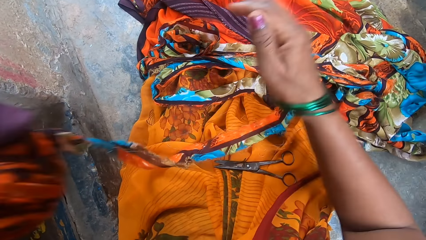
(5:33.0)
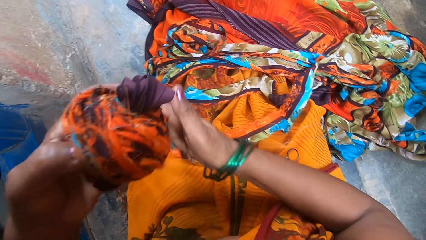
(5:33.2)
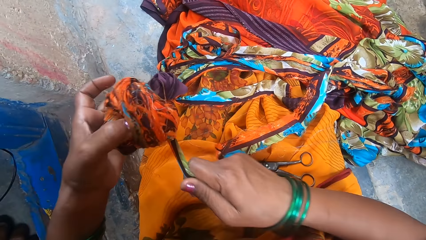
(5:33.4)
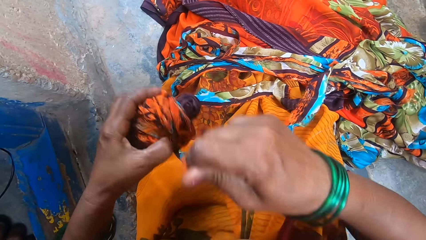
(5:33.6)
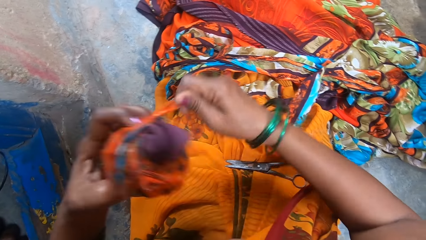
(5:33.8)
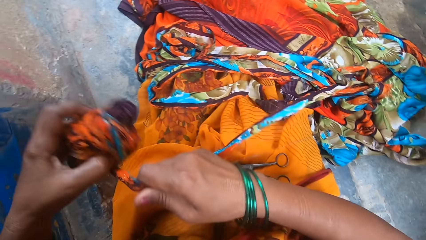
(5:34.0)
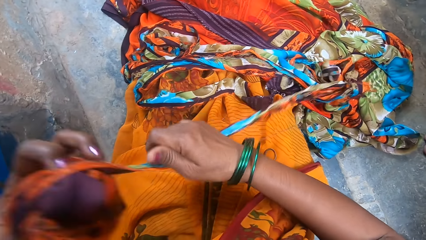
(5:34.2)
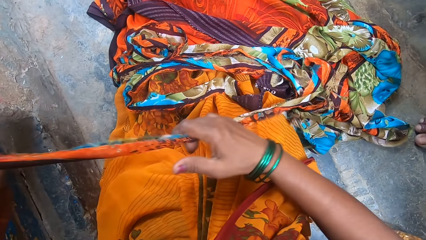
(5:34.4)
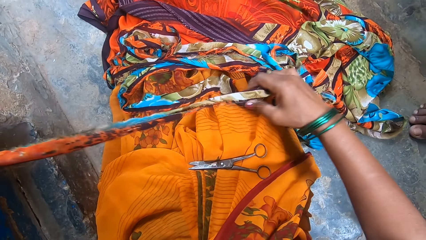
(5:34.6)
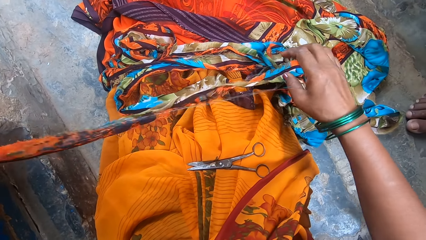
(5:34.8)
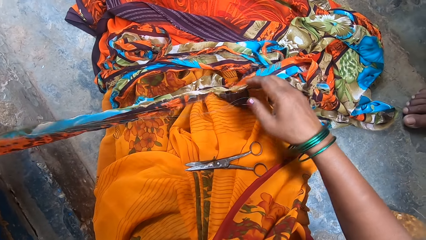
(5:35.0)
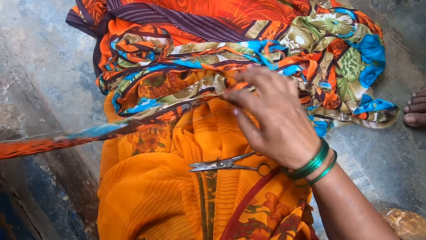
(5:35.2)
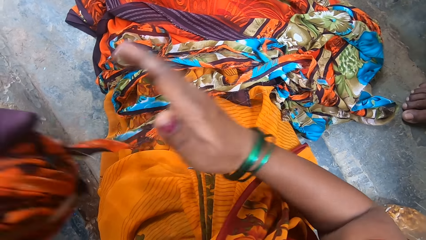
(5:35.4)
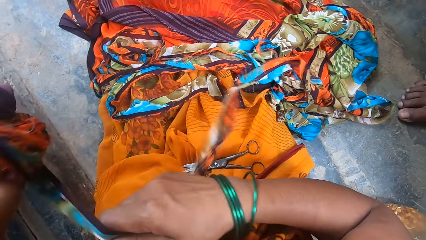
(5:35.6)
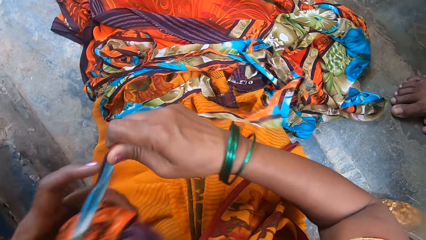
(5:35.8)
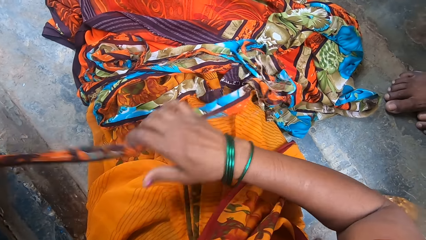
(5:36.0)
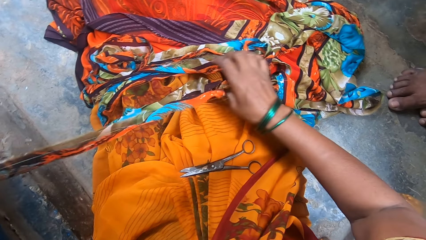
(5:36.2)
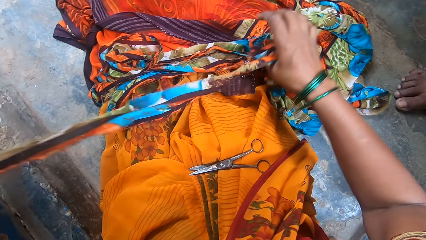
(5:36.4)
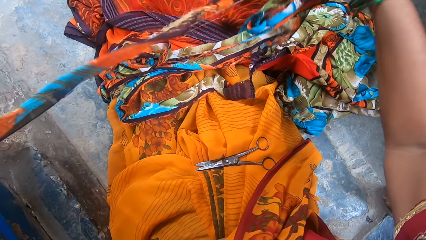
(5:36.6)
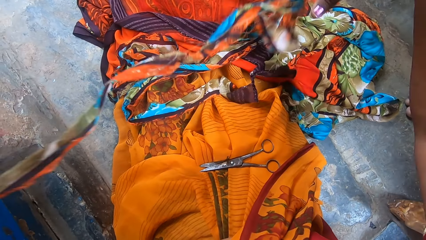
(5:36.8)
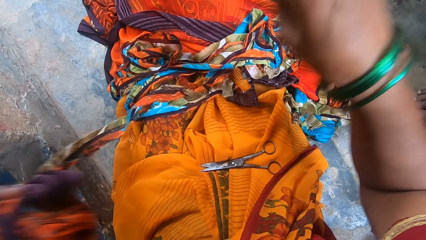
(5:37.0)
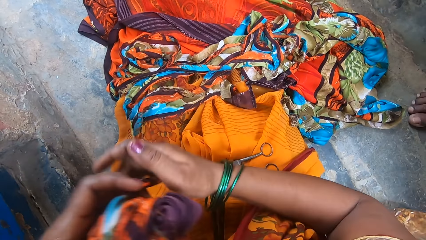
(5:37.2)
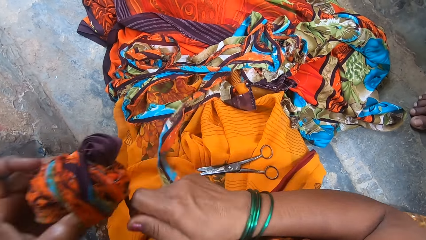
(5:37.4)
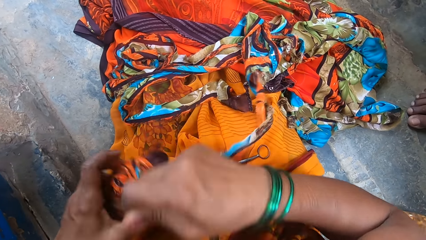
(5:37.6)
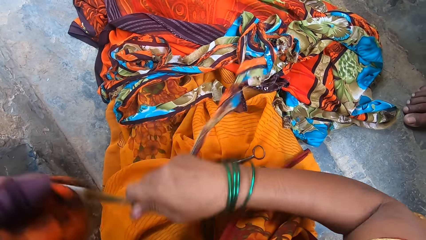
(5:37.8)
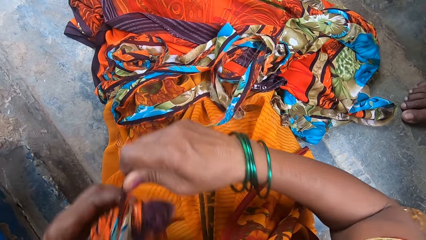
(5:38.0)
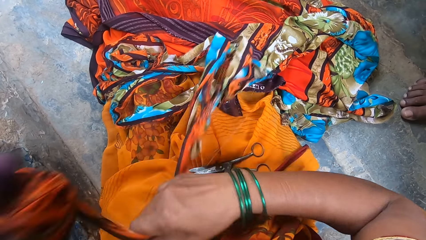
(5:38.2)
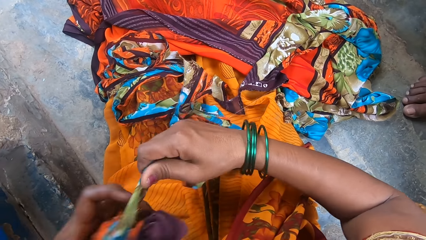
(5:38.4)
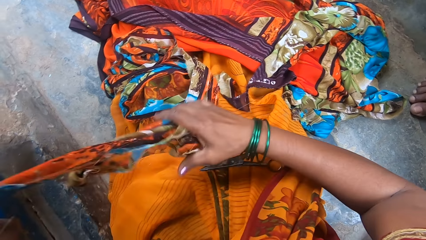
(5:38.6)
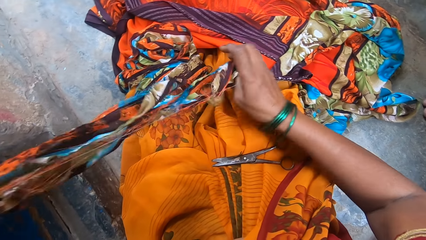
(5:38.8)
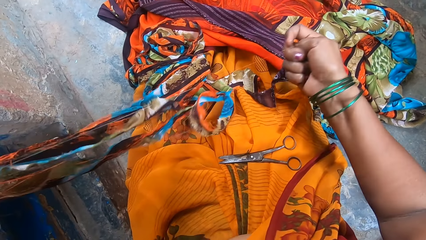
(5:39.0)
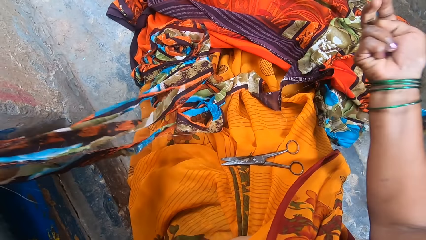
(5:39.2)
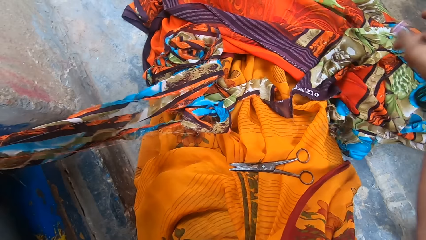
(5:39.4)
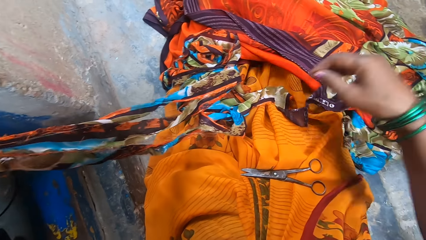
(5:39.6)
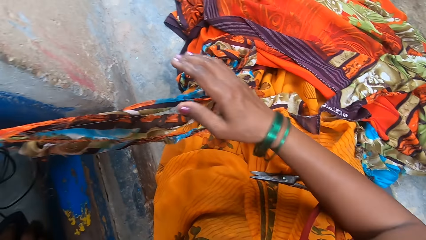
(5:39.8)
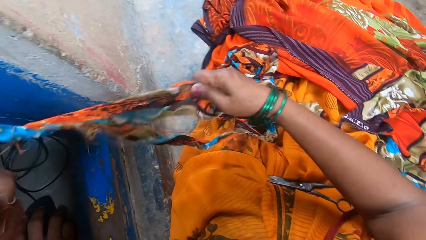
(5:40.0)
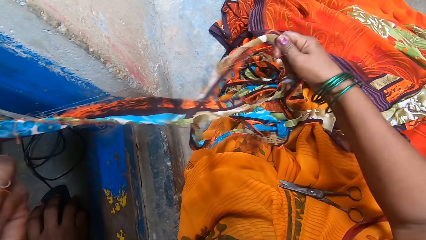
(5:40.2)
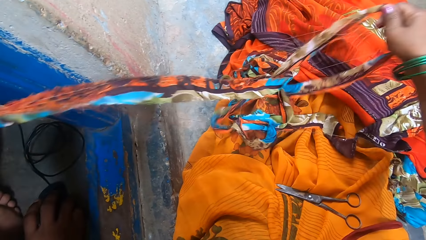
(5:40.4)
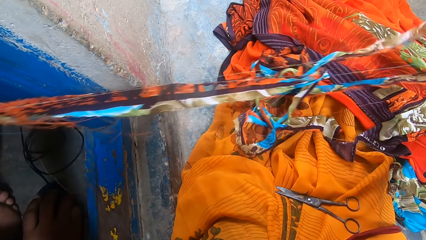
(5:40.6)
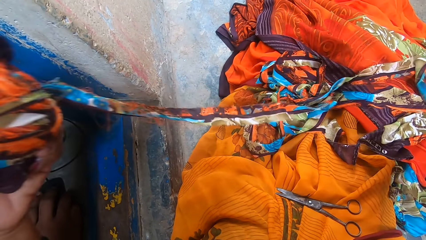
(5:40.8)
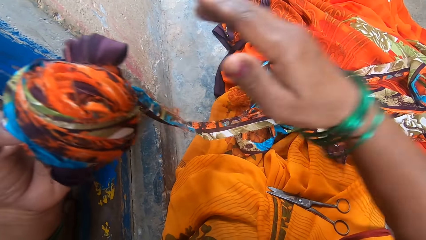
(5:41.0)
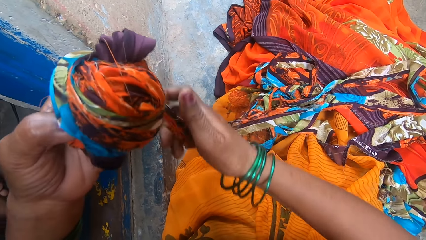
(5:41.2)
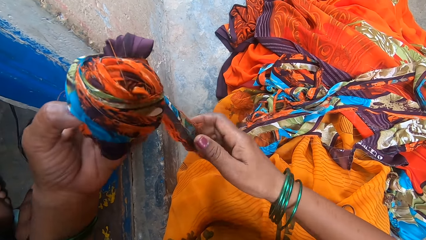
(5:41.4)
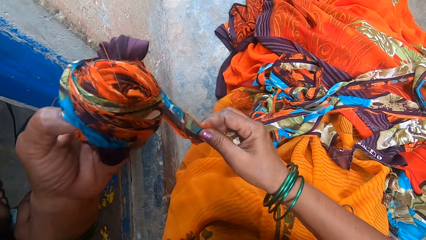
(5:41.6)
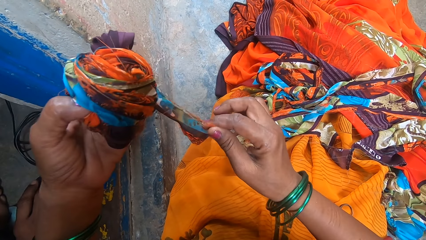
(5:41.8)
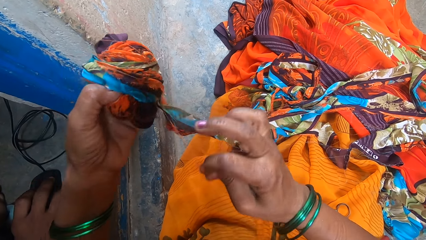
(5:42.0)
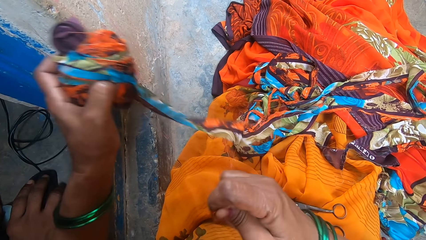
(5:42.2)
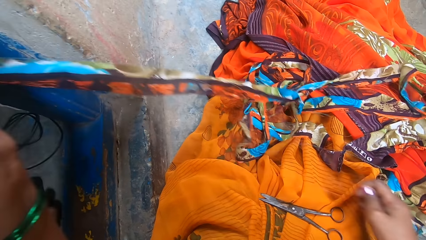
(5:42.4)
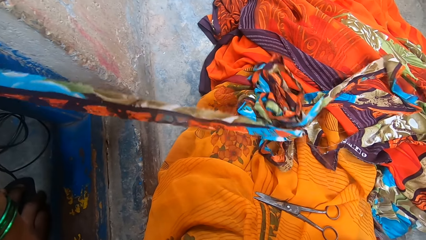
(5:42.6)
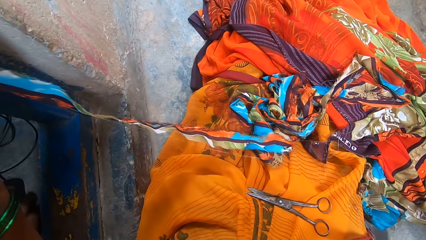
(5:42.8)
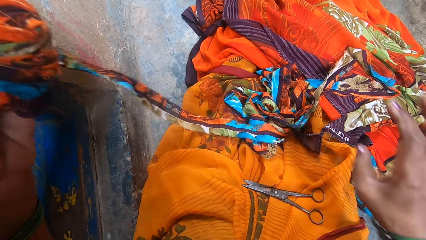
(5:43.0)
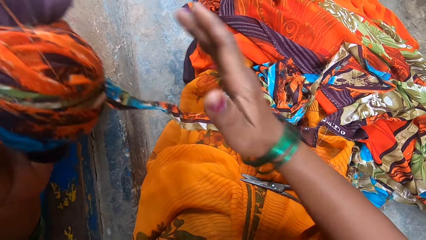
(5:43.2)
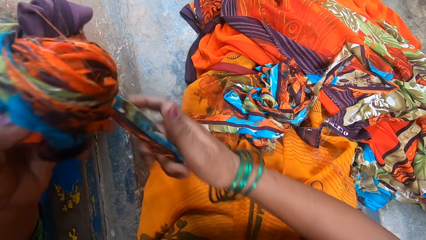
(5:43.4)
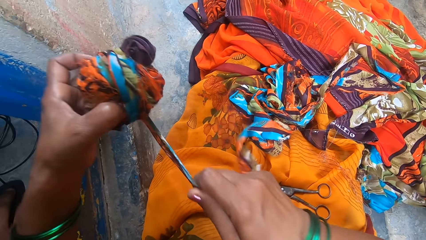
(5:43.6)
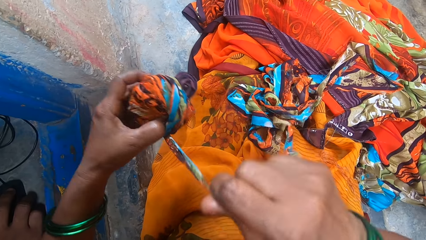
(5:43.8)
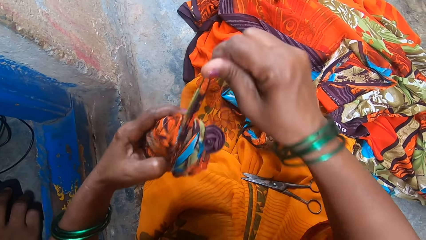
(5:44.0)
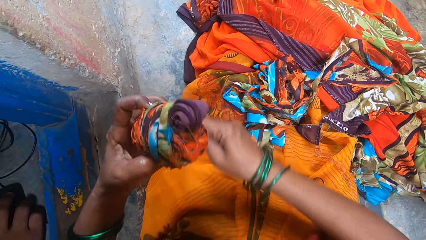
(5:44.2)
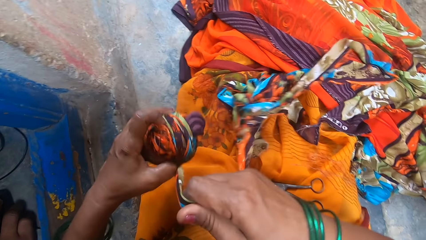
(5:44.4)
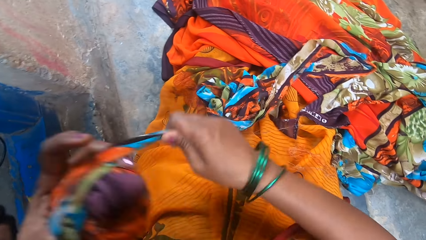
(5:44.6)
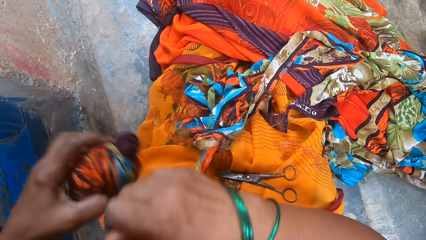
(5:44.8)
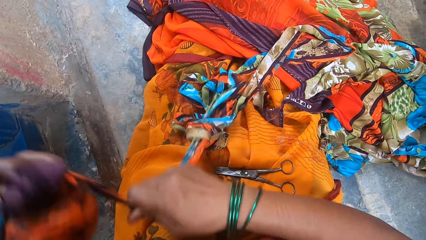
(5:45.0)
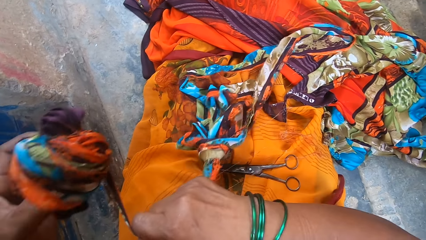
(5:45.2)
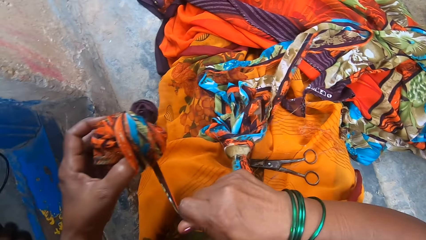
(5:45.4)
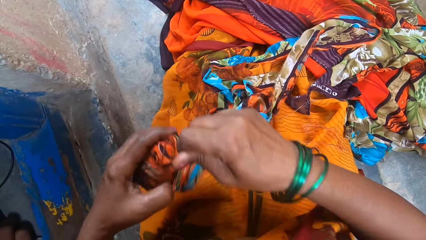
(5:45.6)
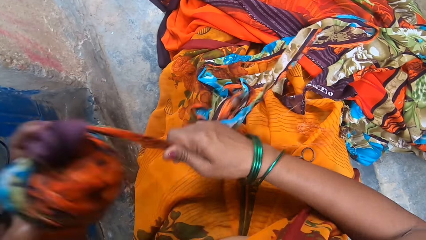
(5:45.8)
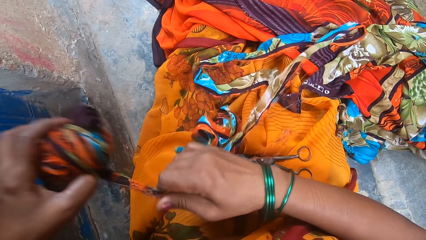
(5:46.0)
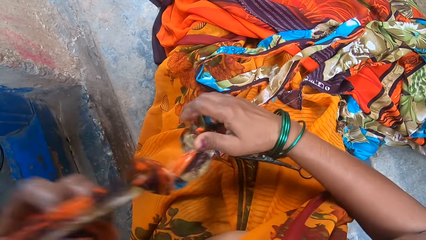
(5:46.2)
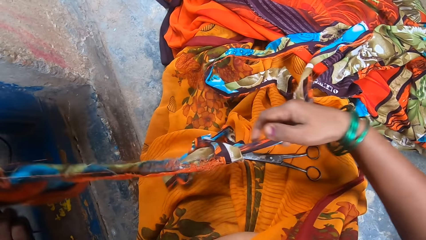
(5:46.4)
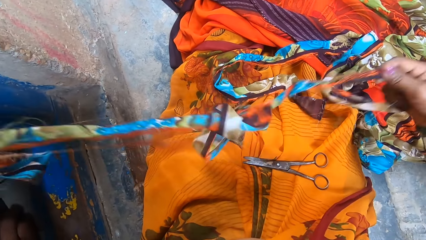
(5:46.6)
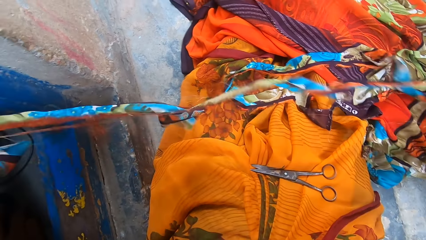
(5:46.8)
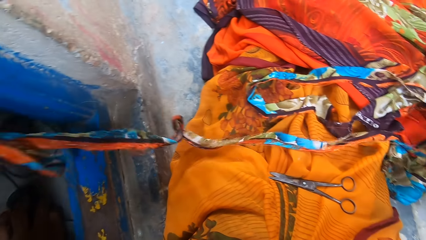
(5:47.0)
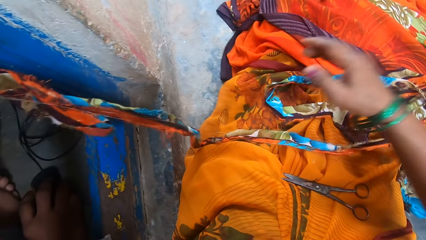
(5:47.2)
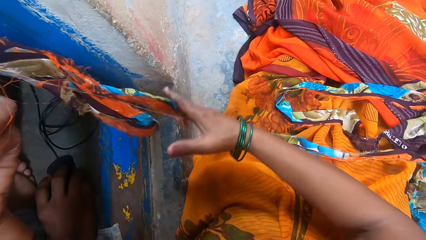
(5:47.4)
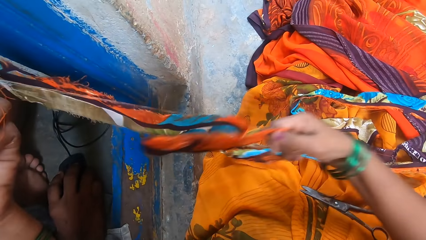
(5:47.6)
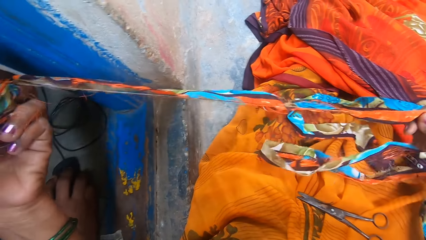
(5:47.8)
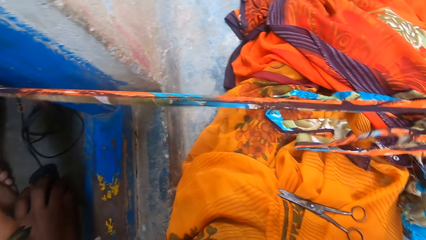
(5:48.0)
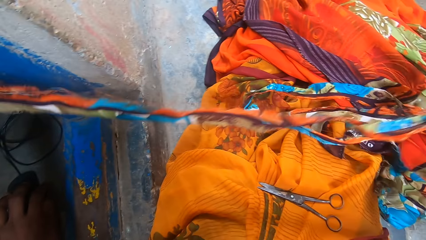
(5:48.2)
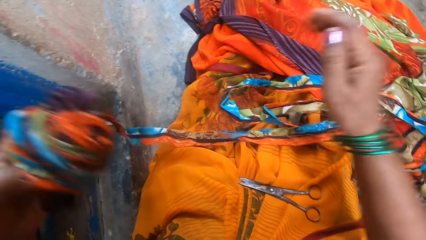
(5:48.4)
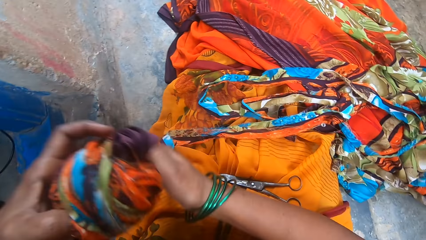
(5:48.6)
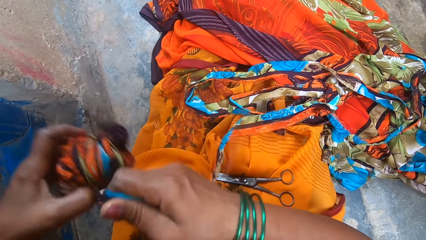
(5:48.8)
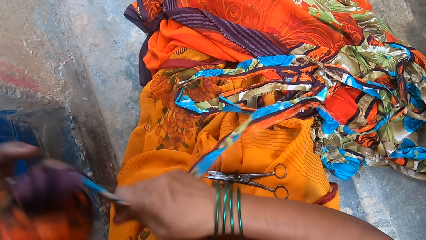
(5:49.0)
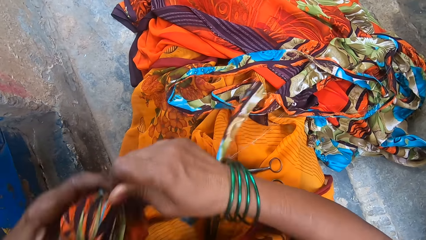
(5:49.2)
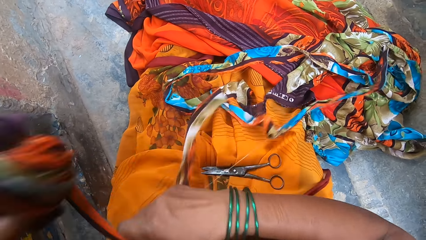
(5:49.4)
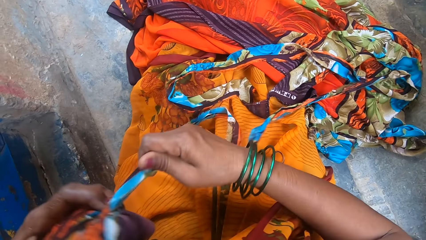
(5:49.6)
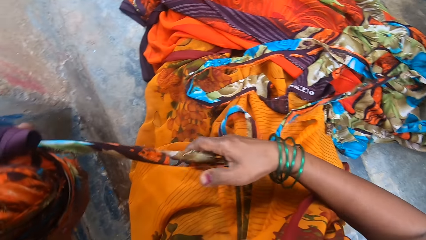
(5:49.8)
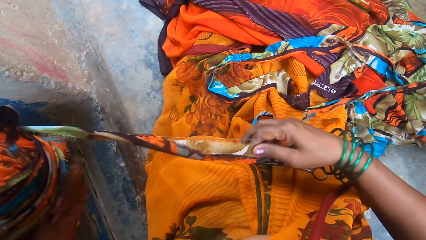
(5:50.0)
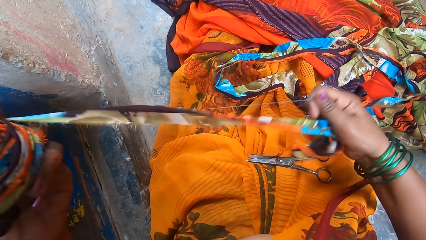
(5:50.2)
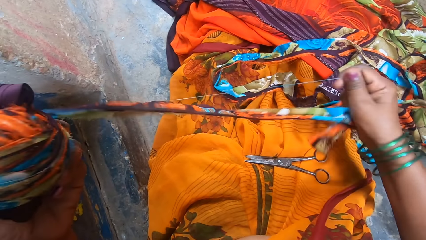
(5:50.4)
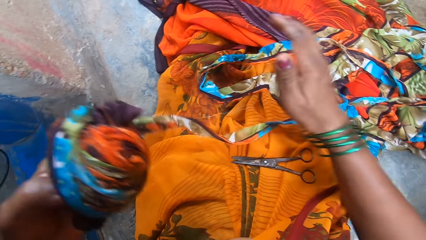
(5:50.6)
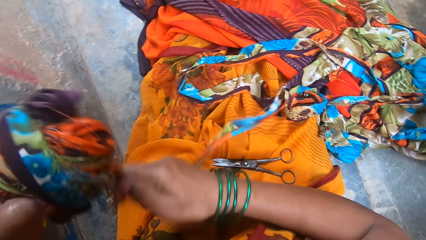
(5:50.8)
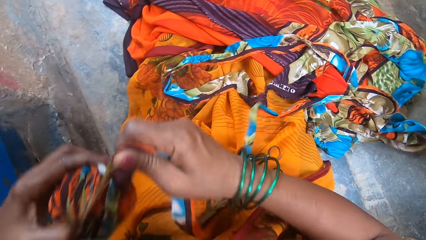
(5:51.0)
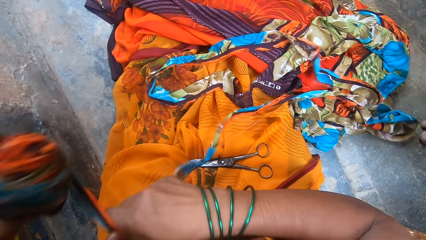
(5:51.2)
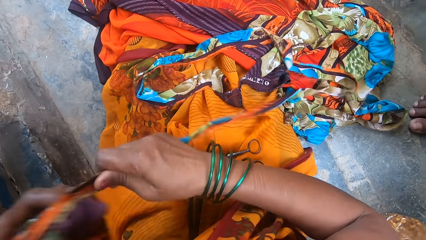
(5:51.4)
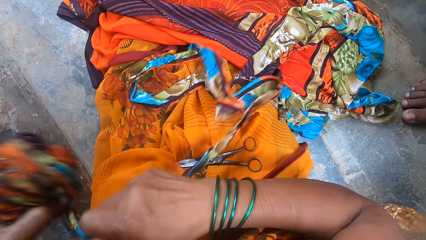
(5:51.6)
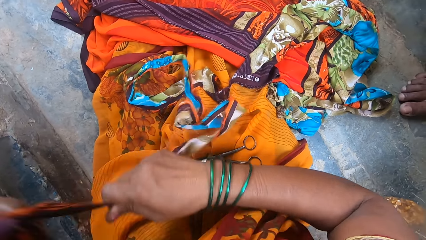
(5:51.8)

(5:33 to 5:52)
The camera wearer rolls a torn garment. A person holds a mouse.
